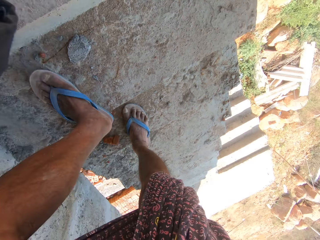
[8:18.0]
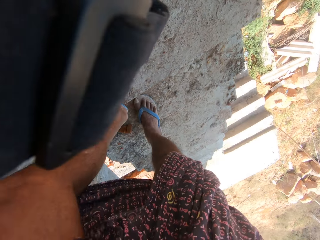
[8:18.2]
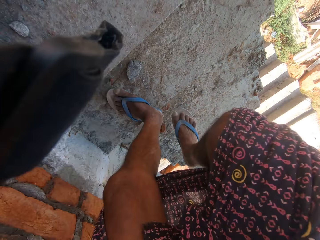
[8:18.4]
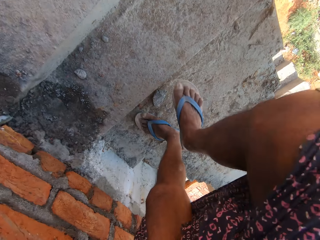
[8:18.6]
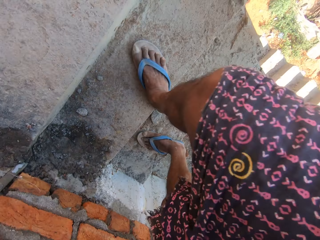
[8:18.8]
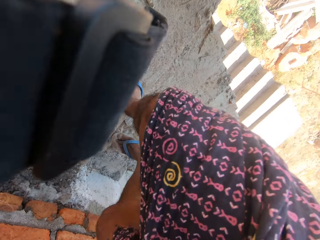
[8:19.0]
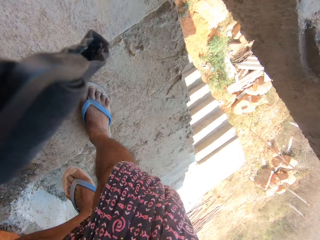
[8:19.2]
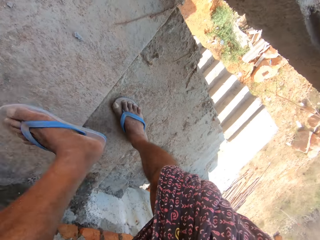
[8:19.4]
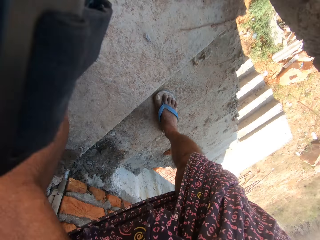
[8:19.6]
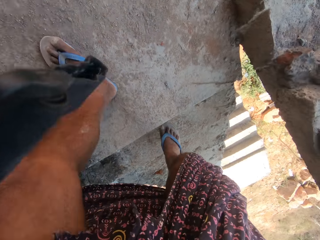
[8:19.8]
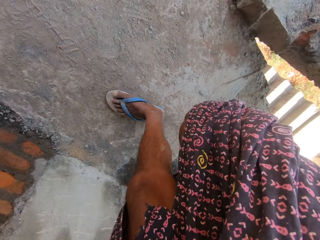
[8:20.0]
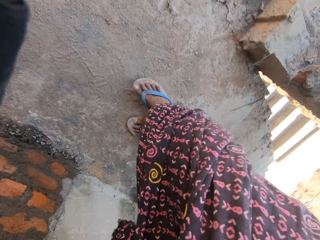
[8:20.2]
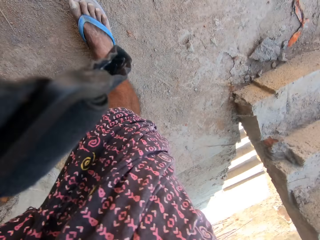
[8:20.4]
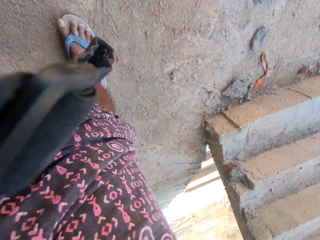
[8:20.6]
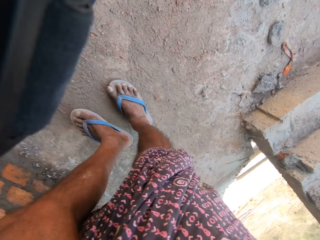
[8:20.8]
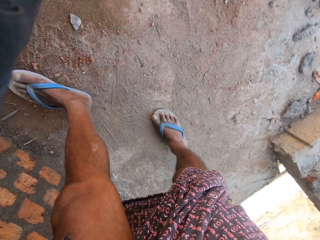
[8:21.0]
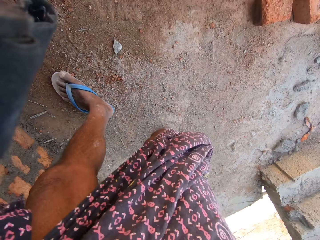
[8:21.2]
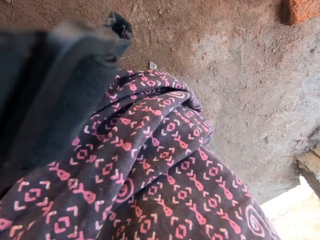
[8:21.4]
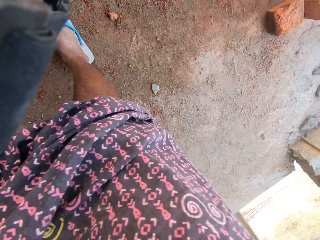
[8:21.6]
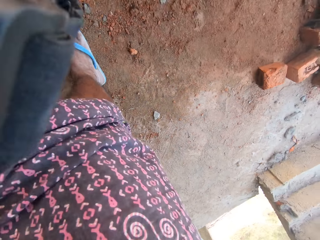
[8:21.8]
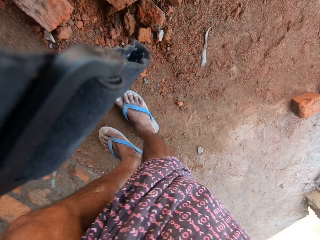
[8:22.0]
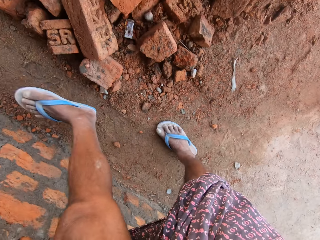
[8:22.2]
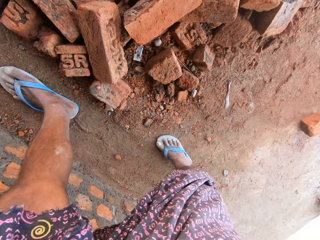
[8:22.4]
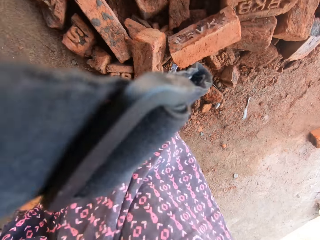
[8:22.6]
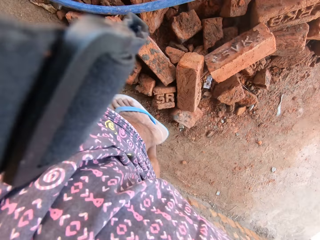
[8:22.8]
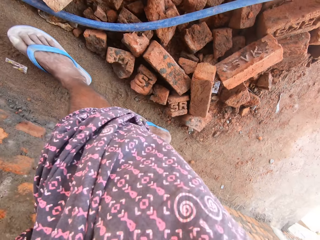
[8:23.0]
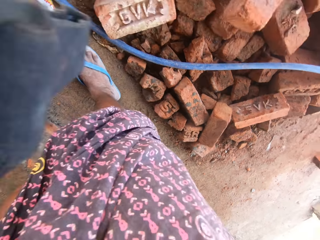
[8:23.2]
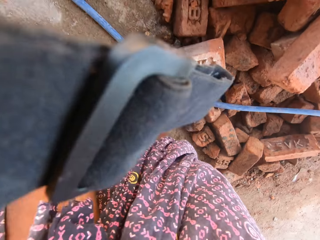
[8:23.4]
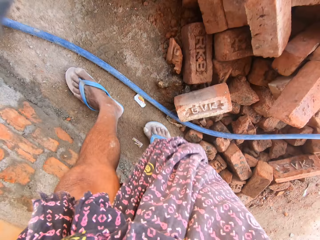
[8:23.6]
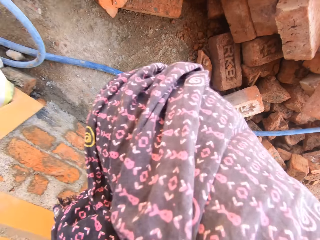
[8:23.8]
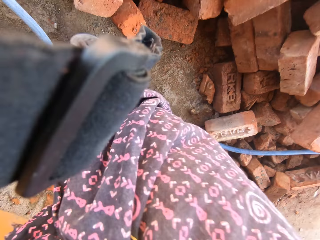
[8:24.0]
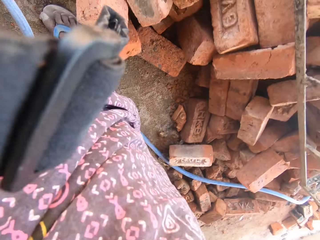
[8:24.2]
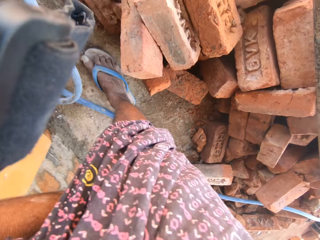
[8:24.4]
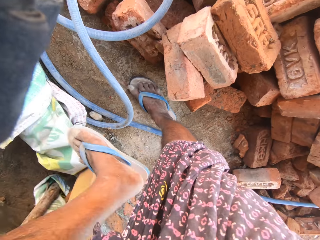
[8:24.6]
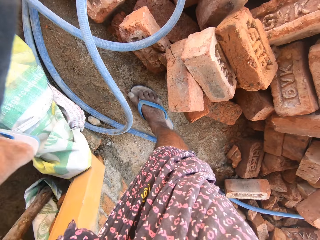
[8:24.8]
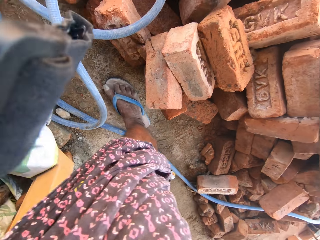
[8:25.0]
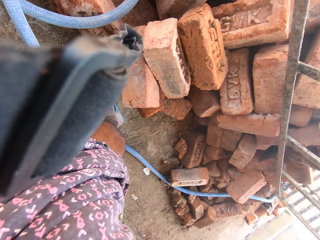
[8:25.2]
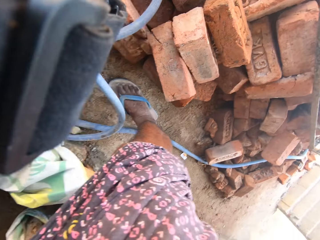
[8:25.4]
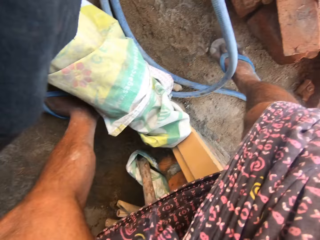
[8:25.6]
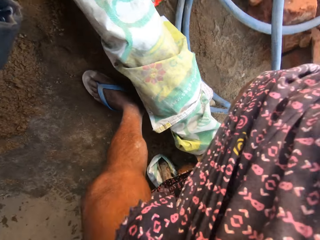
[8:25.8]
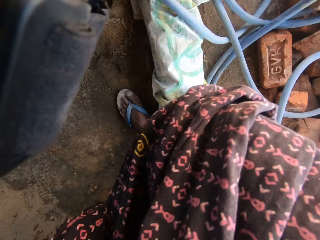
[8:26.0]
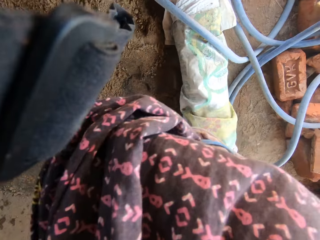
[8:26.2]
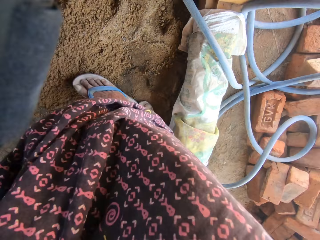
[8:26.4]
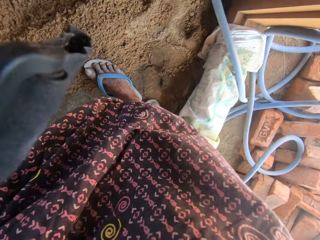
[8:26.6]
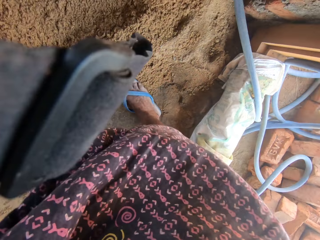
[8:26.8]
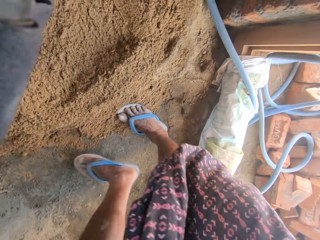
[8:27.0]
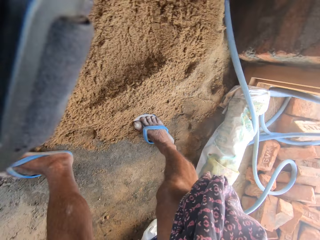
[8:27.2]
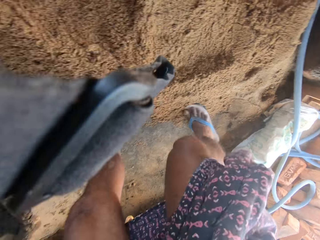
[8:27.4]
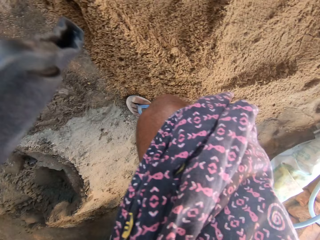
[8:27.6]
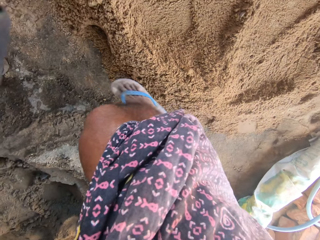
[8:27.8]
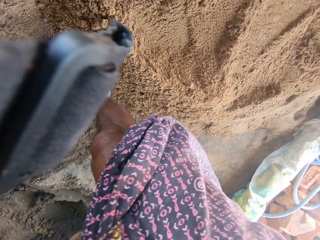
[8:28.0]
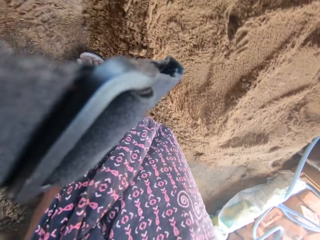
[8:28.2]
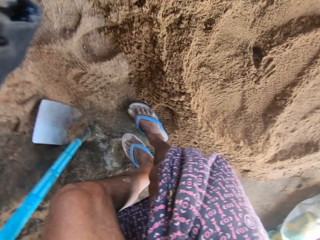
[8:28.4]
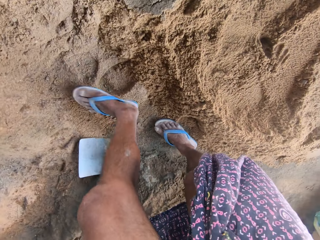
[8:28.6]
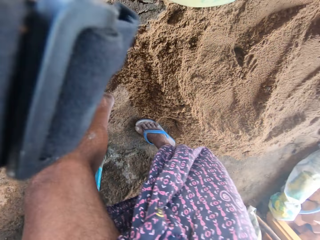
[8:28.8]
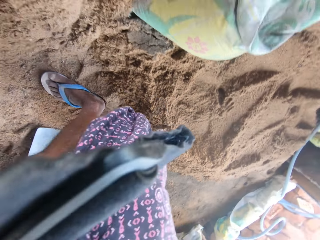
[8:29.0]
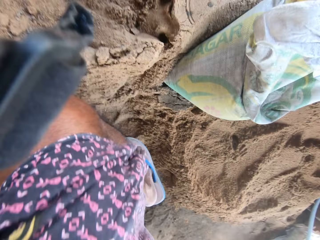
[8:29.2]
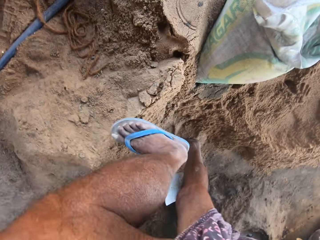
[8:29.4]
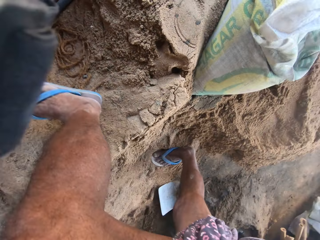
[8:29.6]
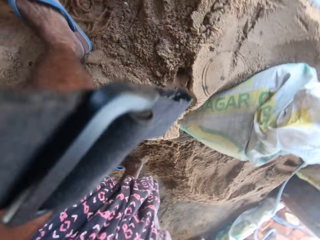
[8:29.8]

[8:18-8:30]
The camera wearer walks in a room.

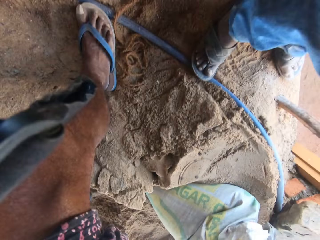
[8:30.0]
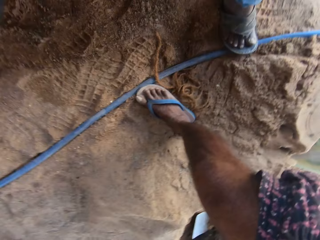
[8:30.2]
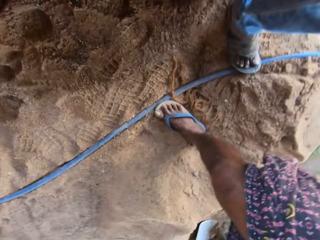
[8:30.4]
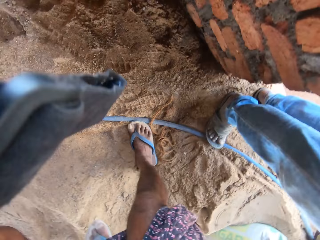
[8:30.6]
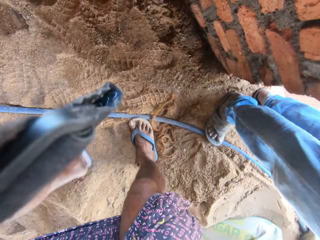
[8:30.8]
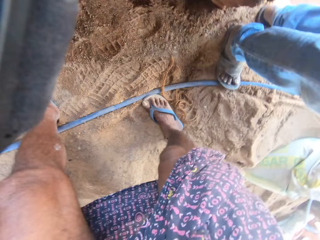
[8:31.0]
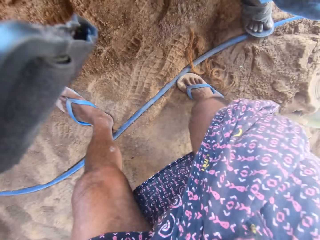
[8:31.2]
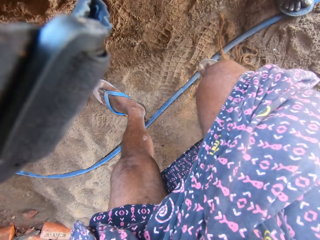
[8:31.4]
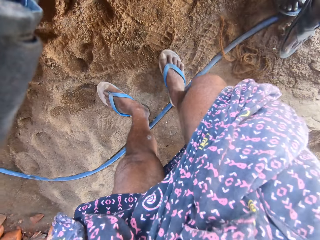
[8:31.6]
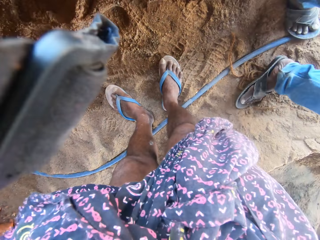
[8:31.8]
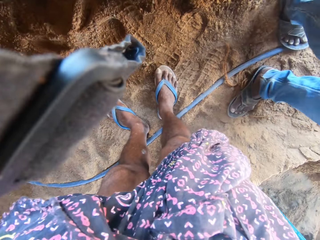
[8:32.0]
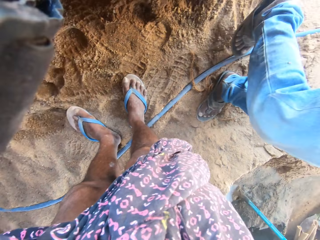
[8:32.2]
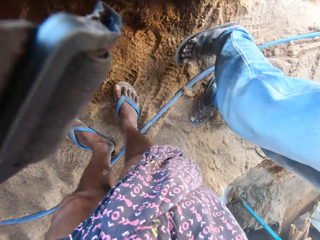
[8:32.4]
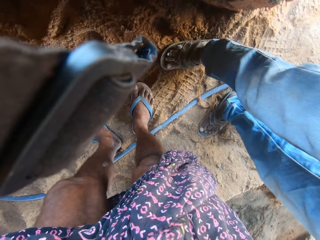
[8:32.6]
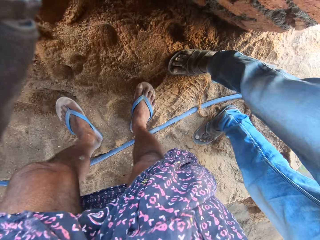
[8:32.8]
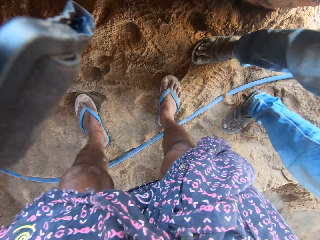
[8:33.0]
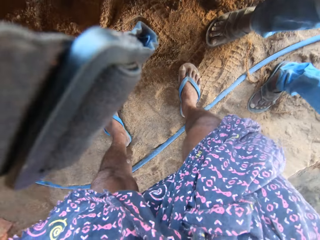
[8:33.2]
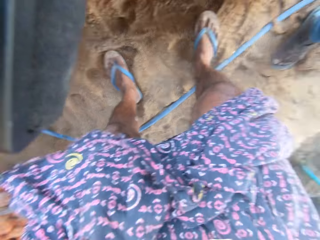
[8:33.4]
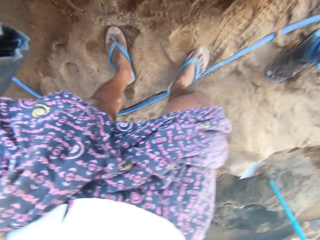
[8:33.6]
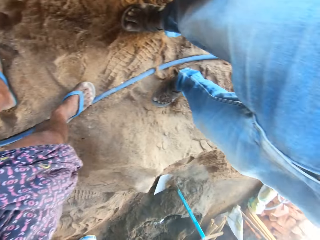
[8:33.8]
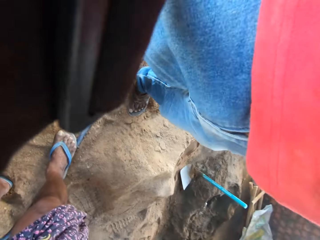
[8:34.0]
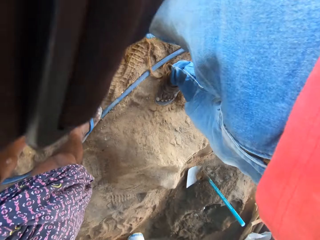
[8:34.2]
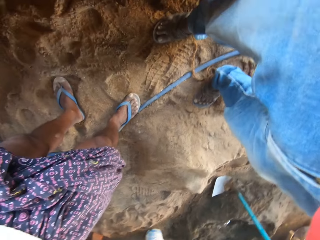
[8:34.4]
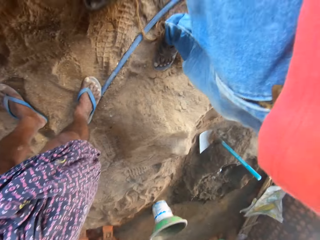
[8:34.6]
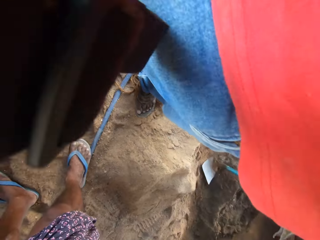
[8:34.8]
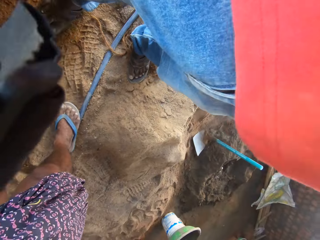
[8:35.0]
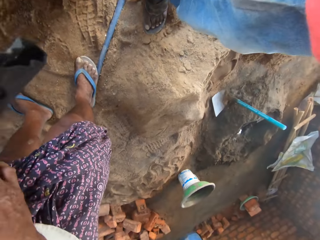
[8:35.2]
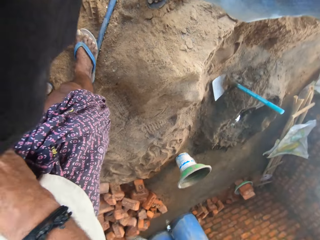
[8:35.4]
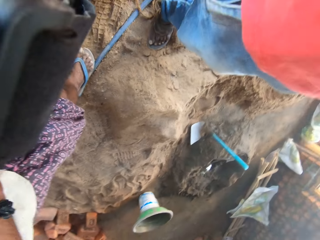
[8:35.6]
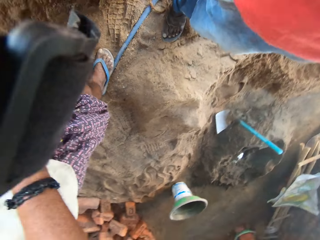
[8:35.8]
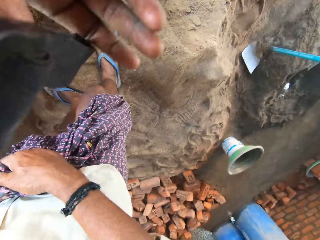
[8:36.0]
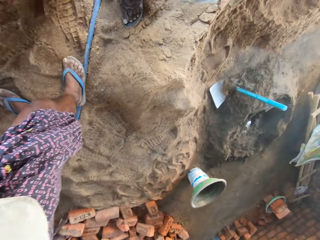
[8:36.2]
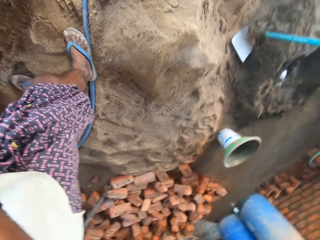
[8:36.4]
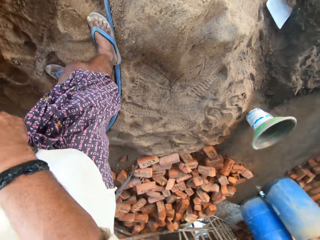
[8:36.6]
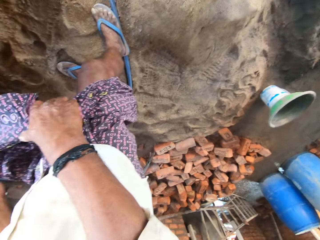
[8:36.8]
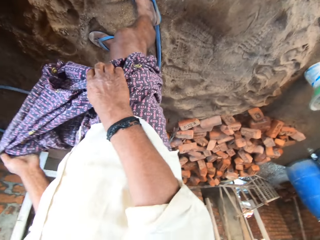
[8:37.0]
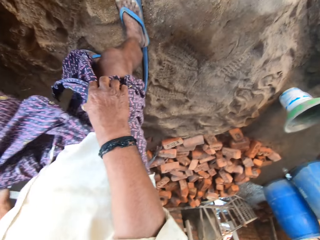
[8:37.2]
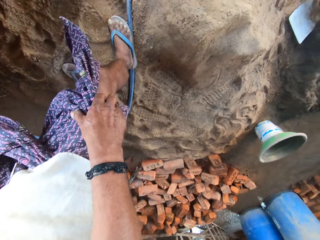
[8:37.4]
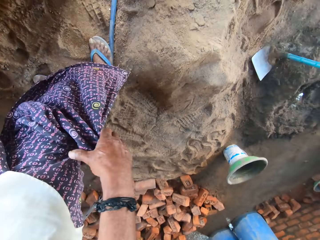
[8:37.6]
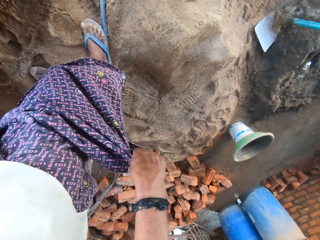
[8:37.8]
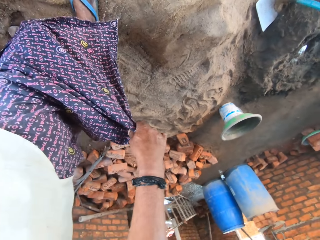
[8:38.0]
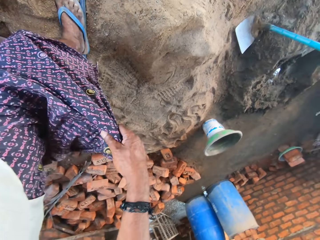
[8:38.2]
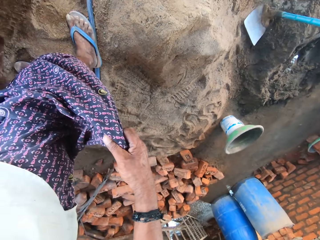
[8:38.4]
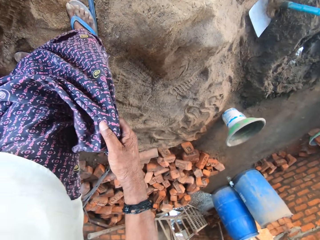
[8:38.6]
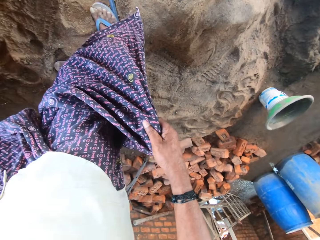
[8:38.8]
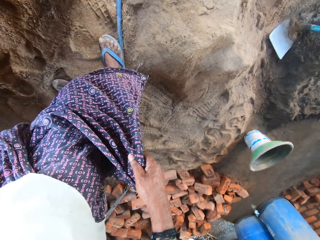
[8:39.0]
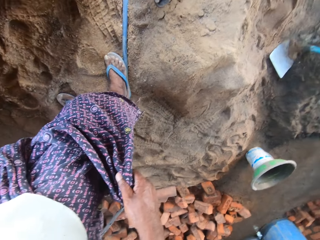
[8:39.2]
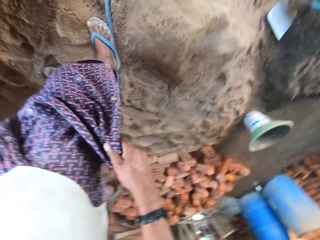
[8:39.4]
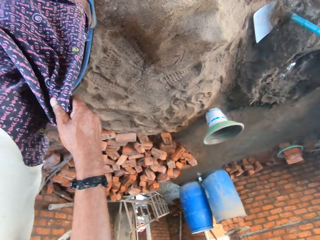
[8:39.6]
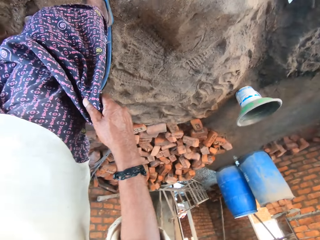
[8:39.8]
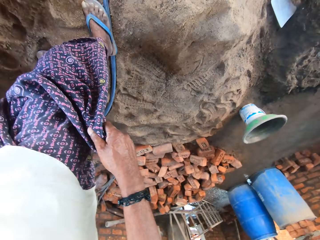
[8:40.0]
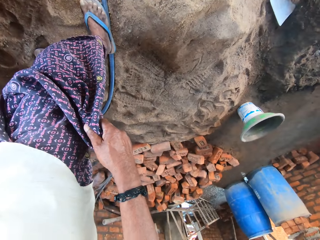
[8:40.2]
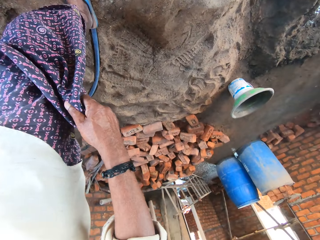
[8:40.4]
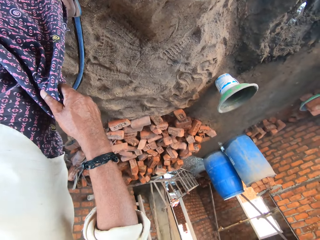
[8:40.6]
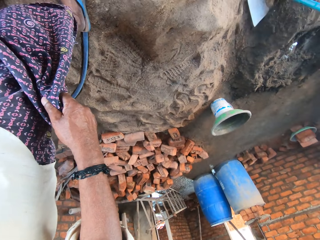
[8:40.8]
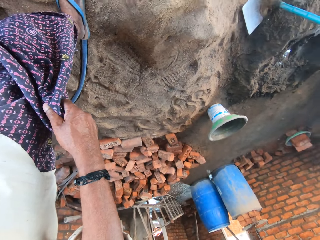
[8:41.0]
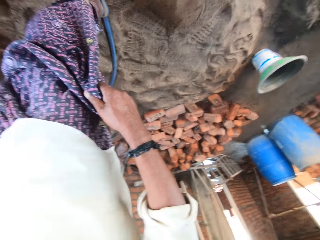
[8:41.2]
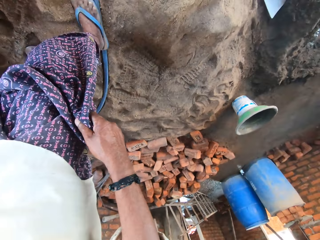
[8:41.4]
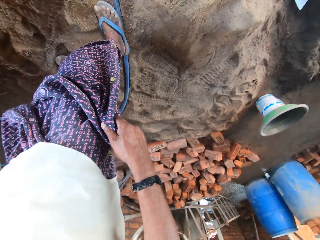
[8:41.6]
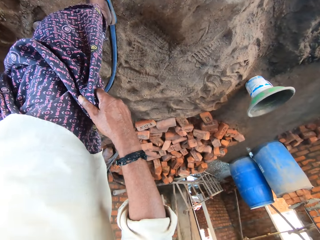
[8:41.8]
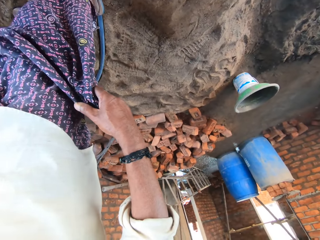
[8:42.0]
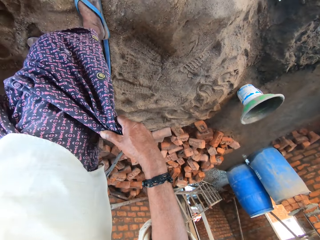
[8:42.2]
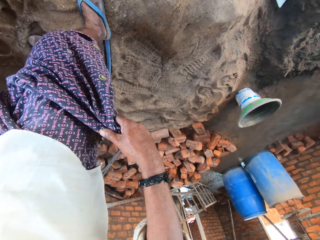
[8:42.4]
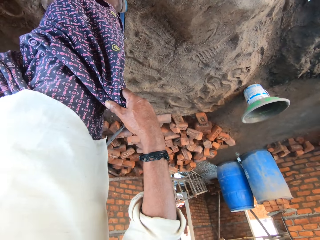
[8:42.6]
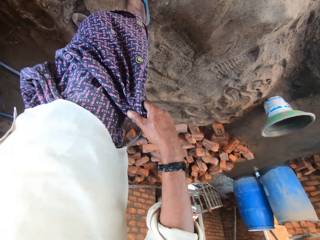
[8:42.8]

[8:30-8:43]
A man removes the camera from the camera wearer. The camera wearer holds a wrapper tied on his waist. He looks at the wrapper.
